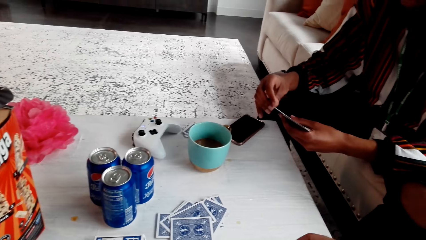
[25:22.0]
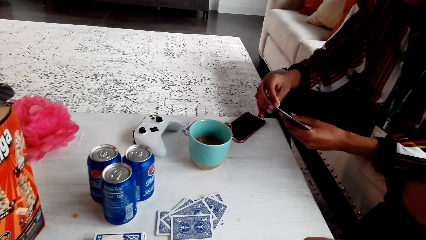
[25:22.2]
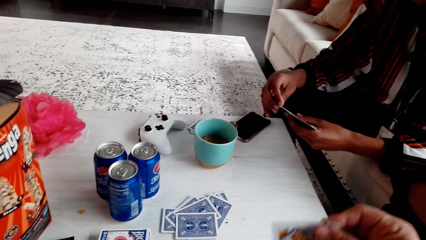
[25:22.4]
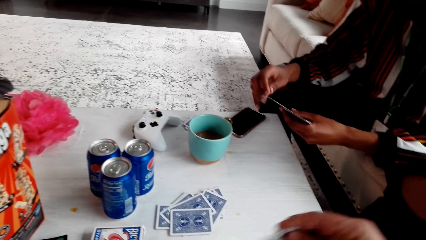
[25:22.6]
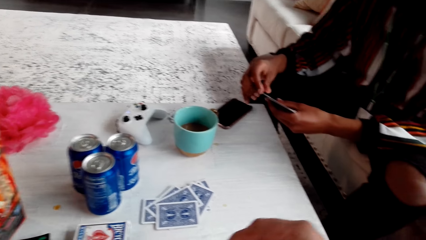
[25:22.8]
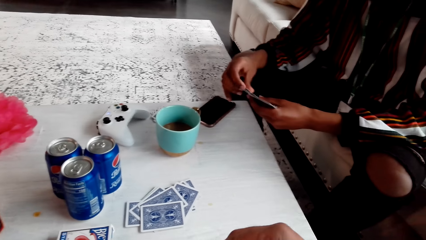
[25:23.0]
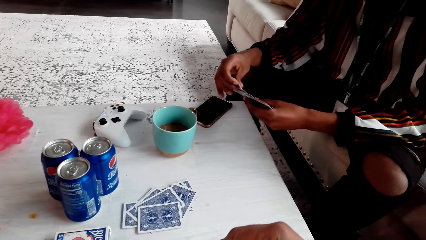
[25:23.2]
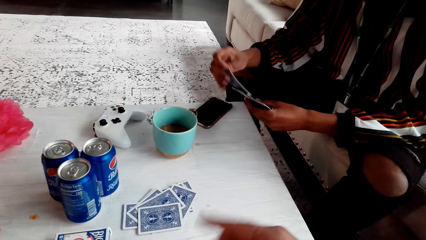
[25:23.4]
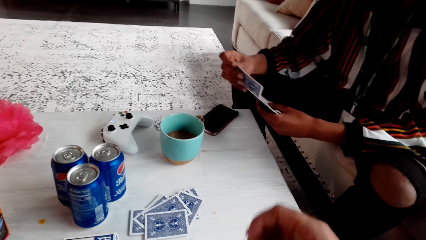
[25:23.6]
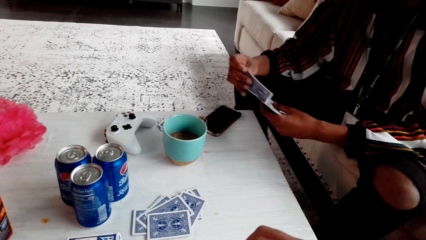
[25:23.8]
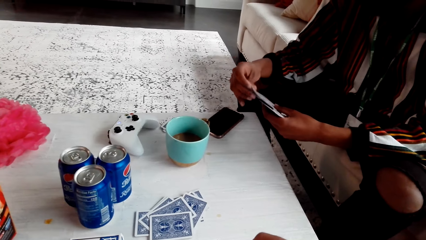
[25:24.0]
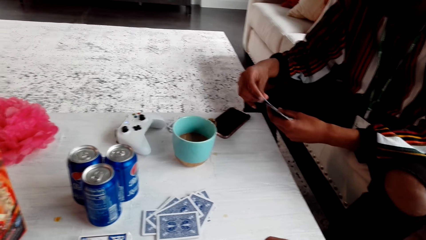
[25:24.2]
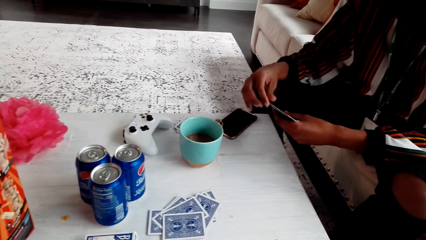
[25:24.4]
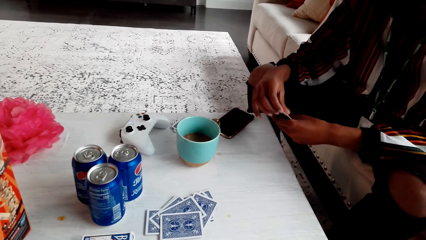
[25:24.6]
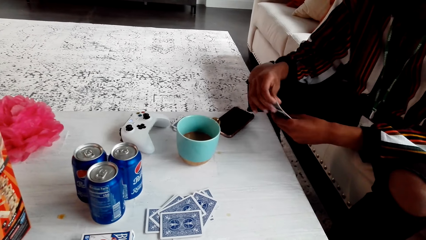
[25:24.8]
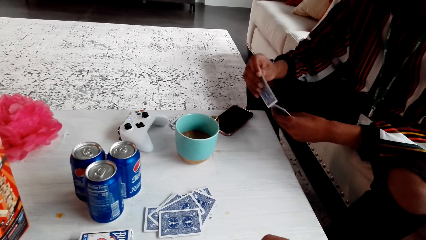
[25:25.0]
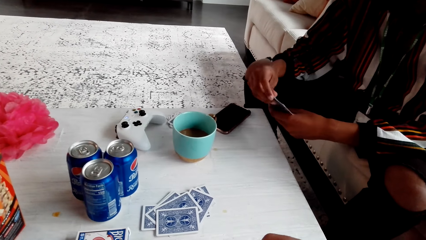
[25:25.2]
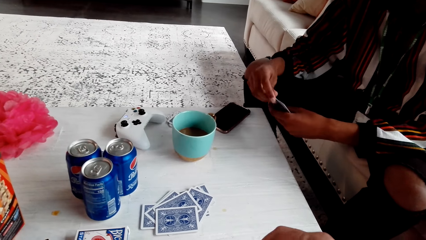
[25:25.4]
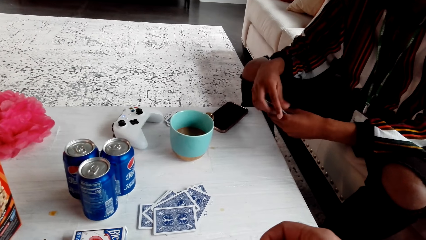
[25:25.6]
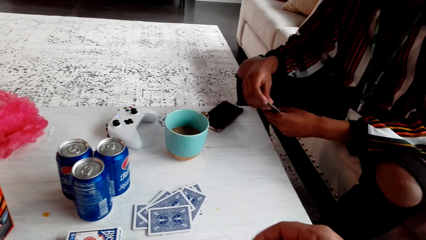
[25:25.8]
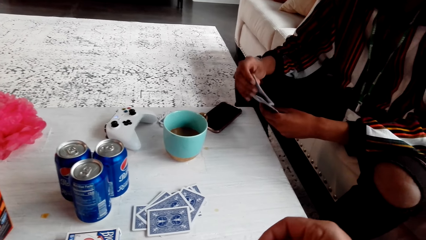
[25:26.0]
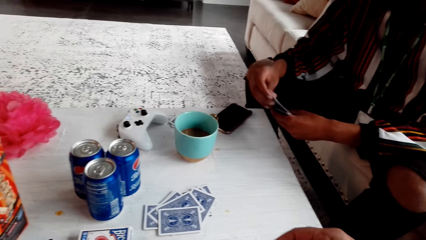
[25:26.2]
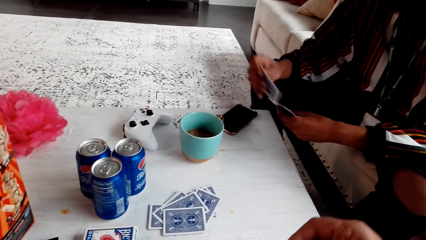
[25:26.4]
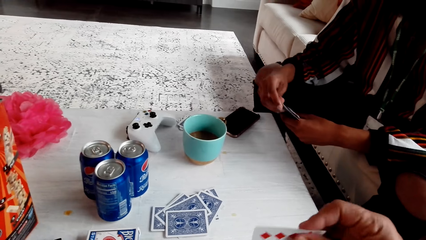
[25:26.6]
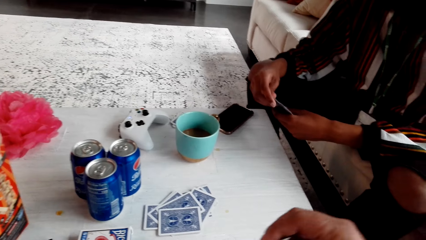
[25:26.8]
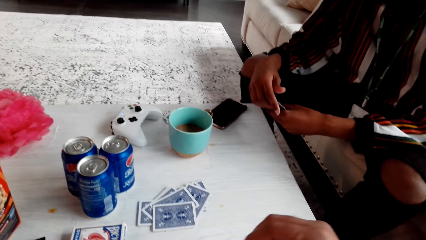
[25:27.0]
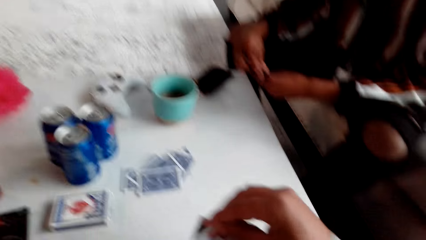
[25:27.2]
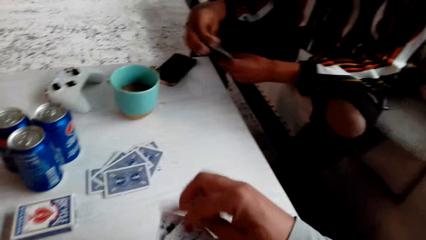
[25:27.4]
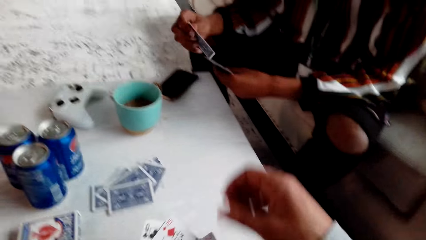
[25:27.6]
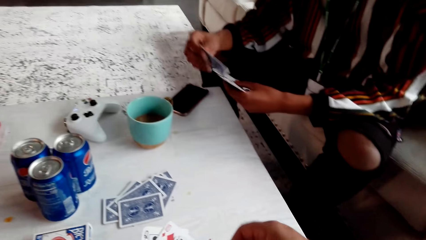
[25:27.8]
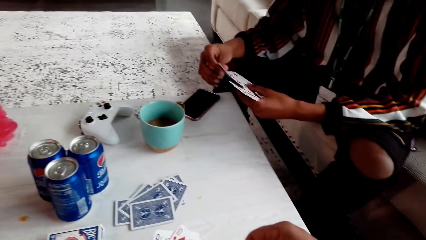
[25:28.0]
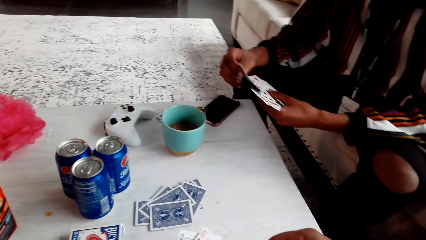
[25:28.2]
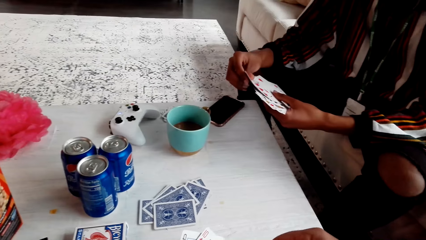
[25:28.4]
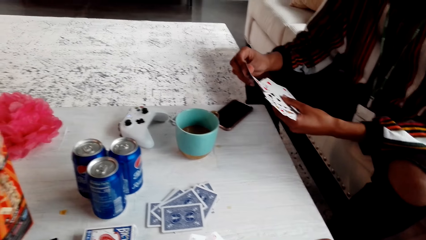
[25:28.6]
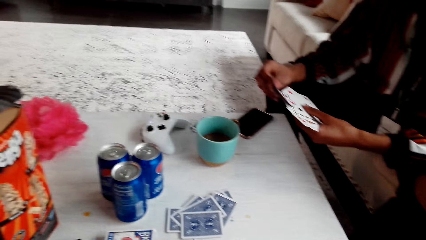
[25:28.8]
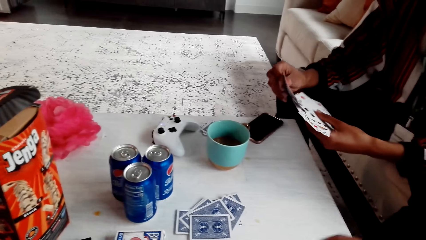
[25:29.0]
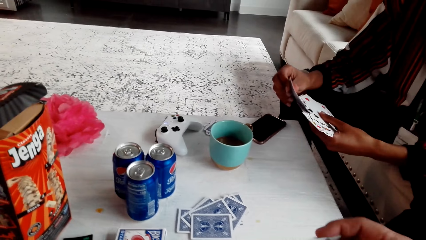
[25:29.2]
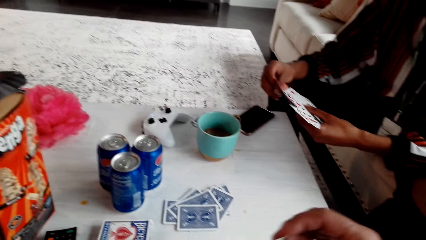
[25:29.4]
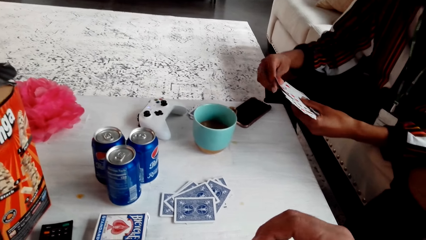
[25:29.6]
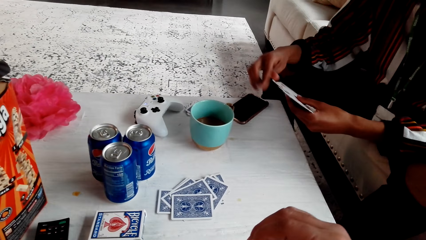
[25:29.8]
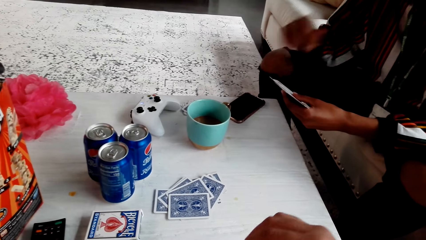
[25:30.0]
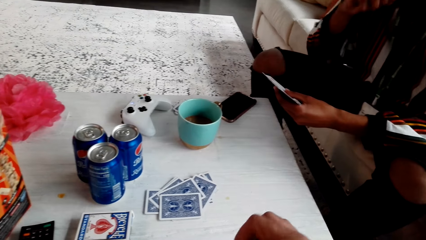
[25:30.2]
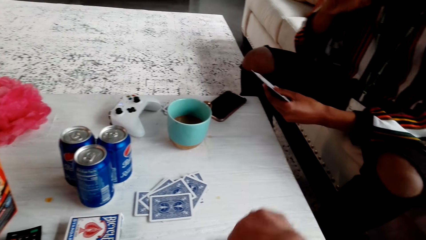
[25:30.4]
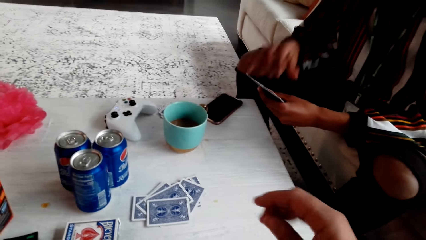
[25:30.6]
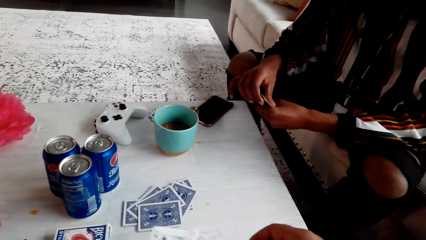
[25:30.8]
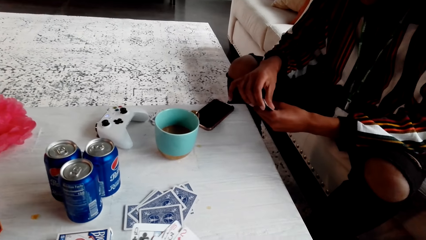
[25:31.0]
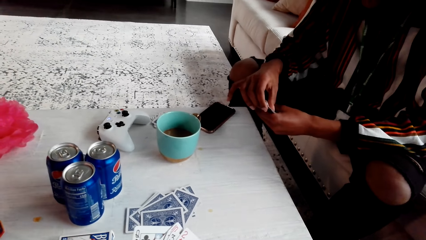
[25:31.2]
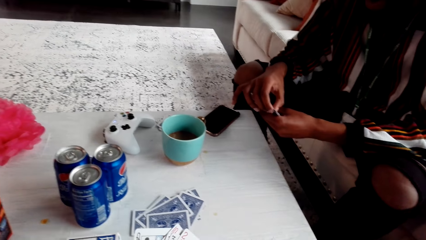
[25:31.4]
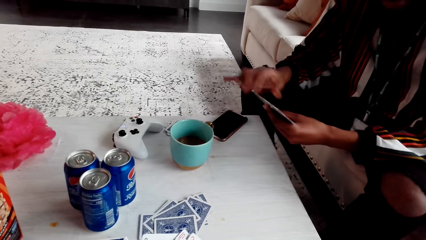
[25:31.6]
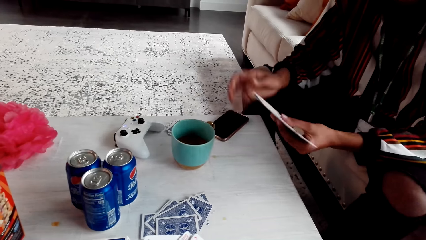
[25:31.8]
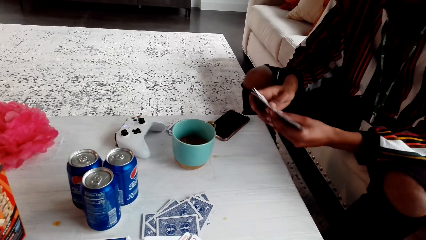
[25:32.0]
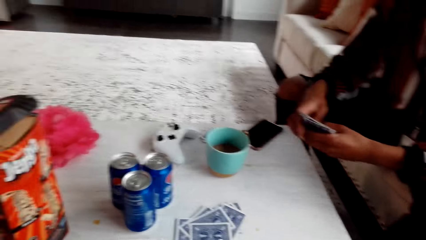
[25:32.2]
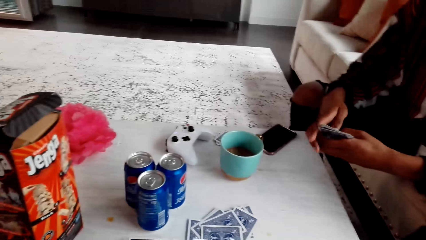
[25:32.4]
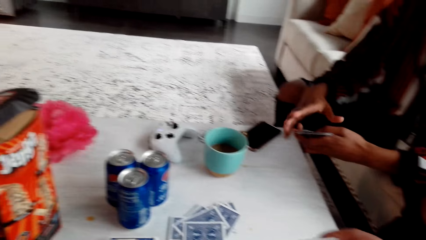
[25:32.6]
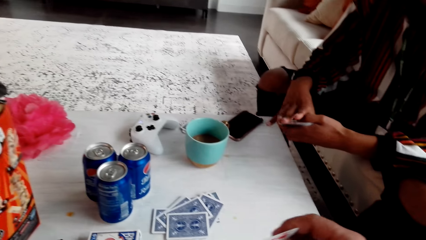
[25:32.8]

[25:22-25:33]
The camera wearer moves their hand. A man moves cards. The camera wearer adjusts the cards and mixes the cards. The man touches his mouth and touches the cards.

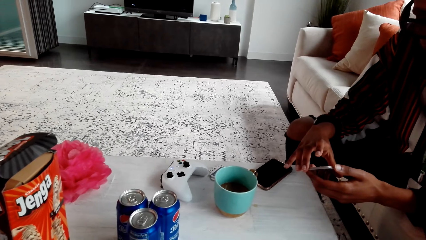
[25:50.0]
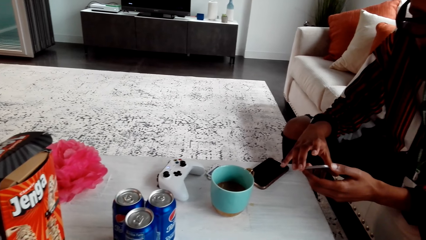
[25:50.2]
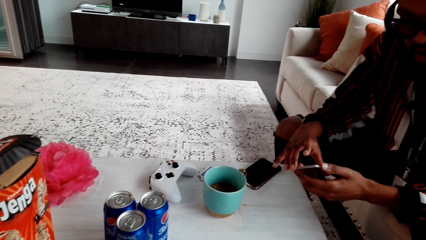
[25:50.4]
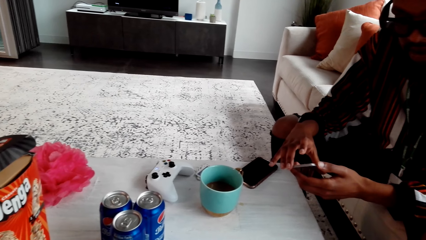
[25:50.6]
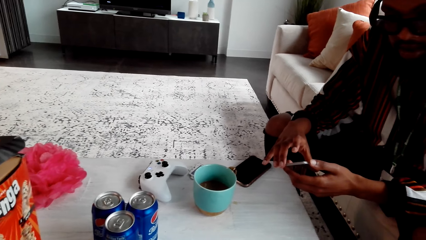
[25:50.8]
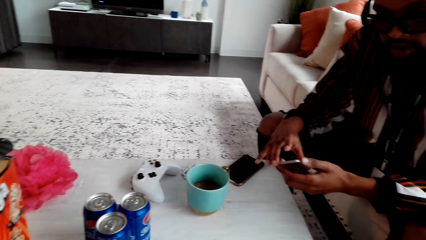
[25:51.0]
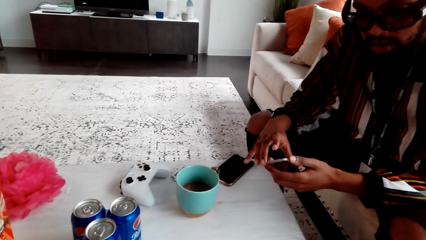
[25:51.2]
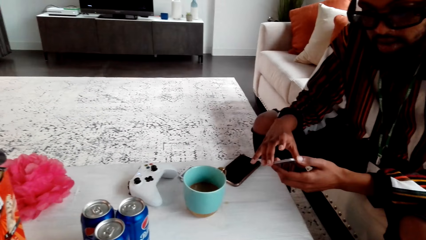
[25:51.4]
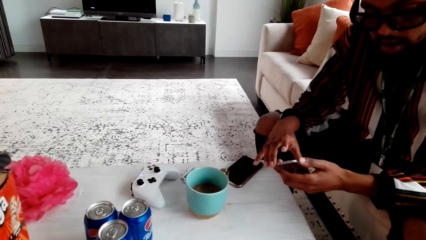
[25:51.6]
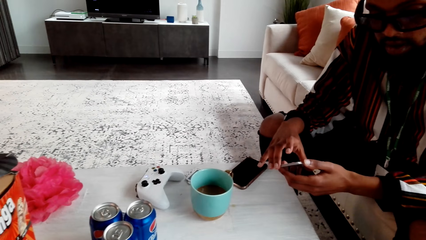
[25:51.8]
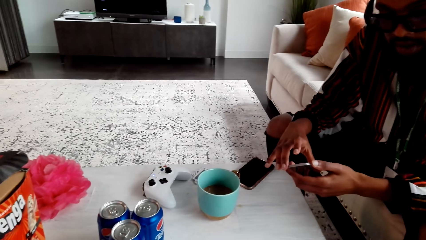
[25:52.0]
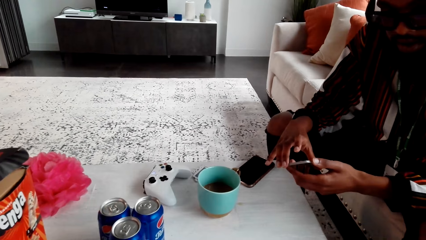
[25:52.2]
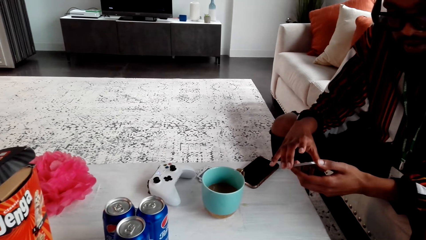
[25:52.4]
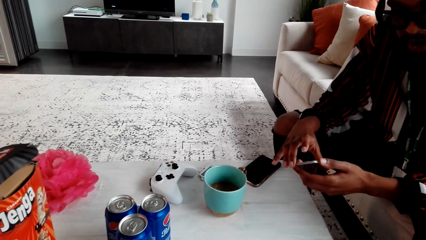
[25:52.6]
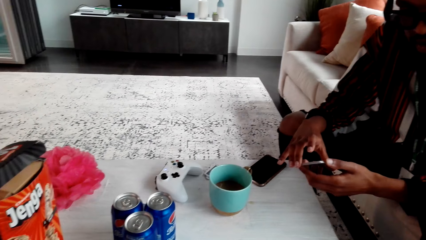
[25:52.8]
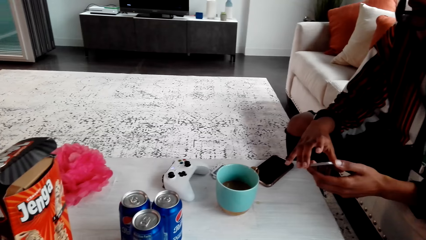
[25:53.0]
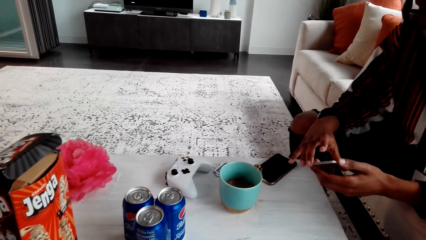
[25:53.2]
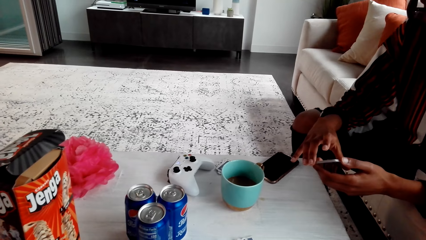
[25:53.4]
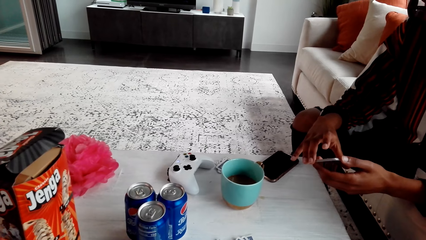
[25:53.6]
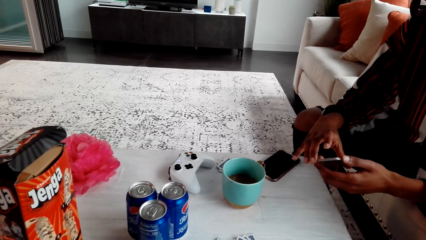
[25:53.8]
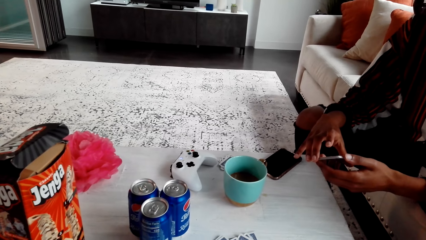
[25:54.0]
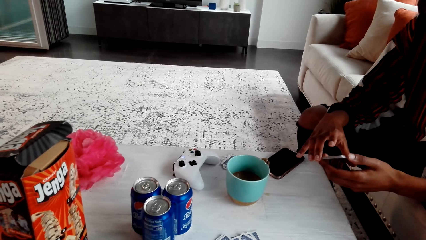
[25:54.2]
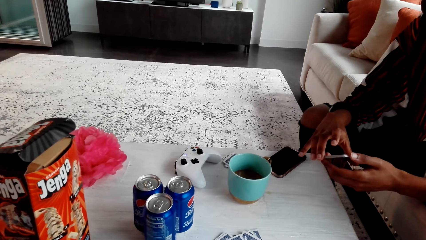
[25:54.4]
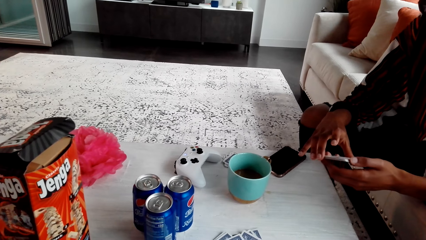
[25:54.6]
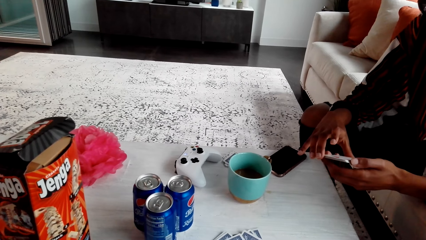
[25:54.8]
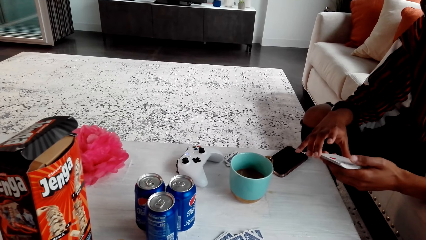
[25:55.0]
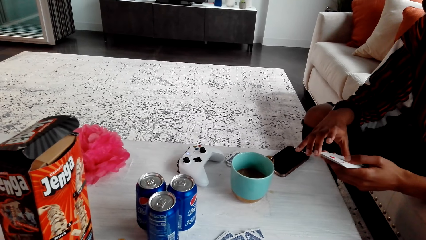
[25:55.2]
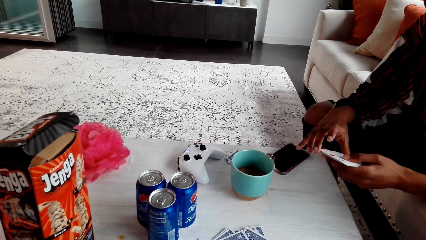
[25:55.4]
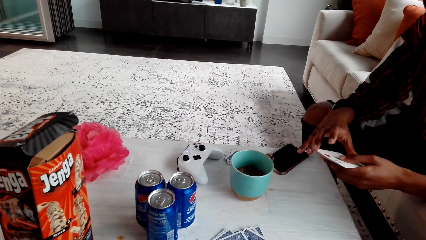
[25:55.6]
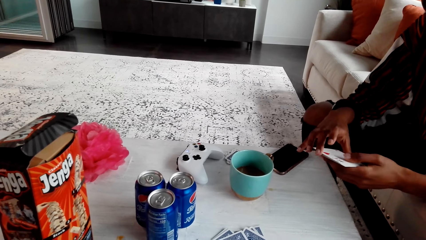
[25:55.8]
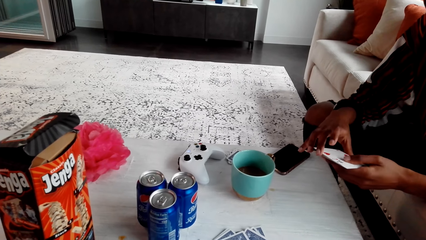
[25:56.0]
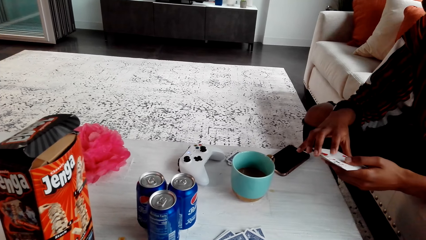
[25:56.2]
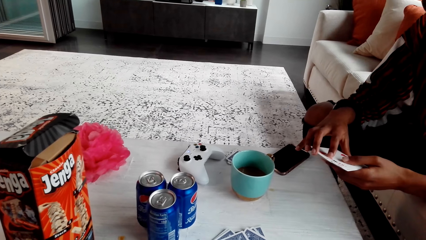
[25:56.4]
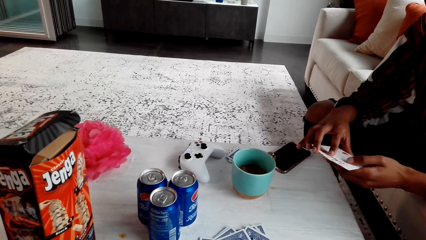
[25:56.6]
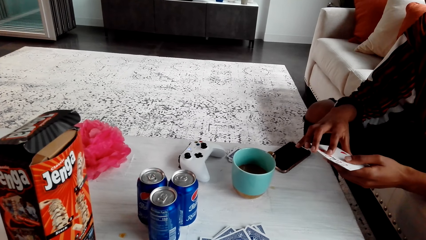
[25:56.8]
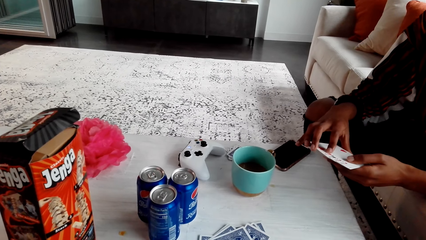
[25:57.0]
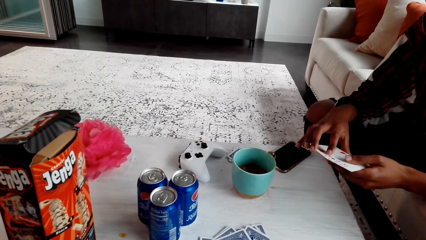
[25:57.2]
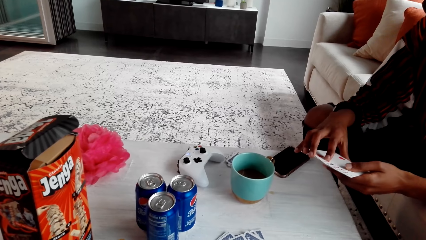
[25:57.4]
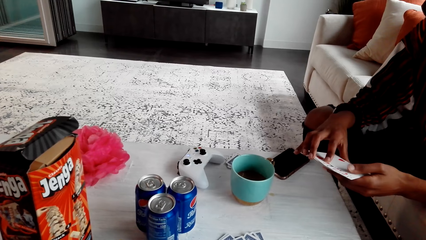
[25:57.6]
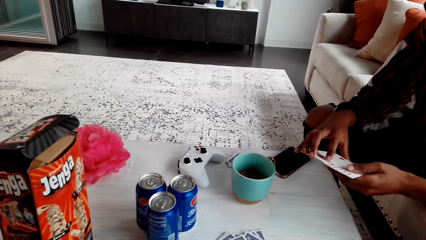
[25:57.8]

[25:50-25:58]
The camera wearer speaks to a man. The man goes through cards.
